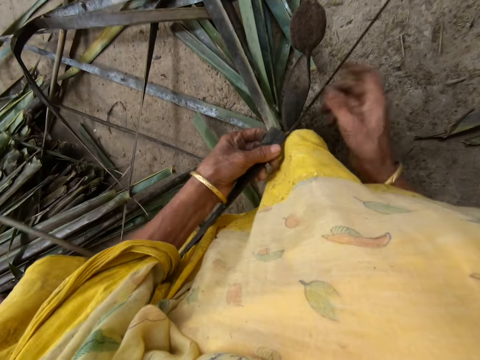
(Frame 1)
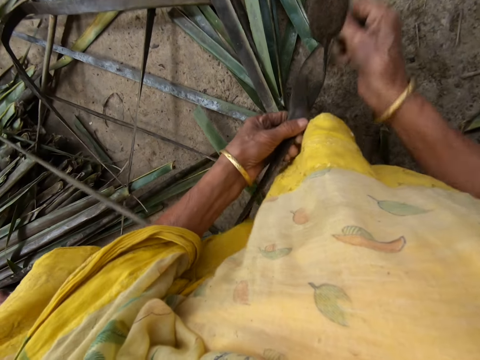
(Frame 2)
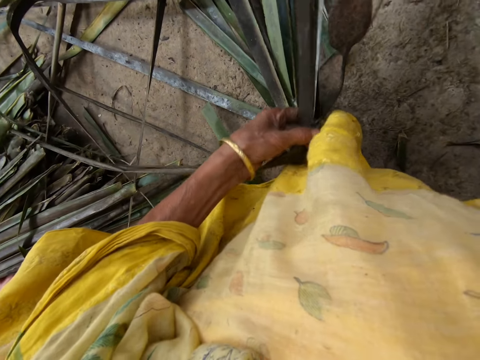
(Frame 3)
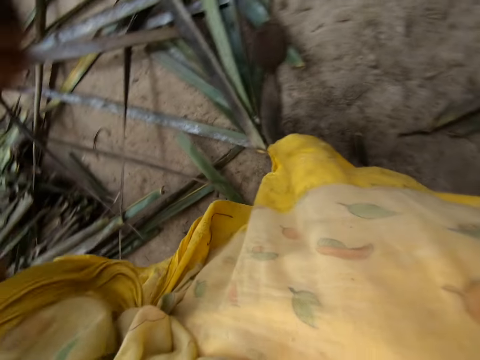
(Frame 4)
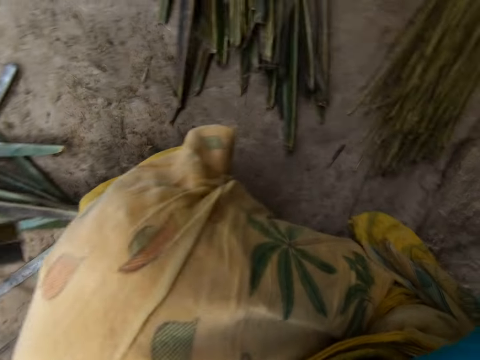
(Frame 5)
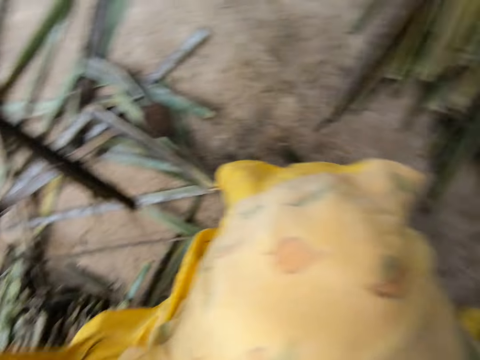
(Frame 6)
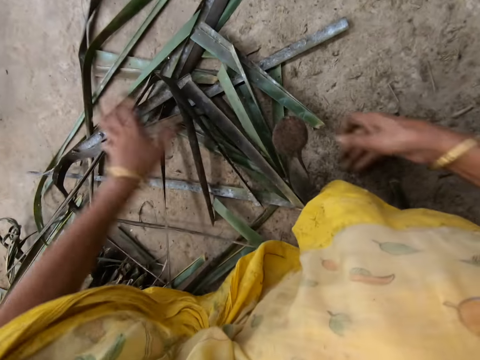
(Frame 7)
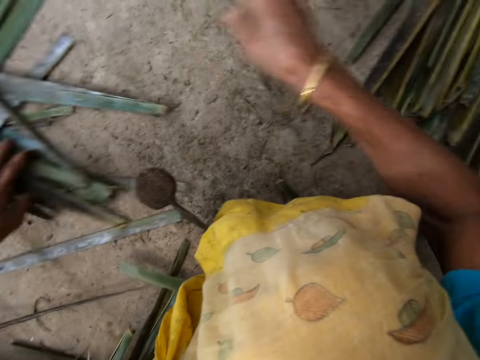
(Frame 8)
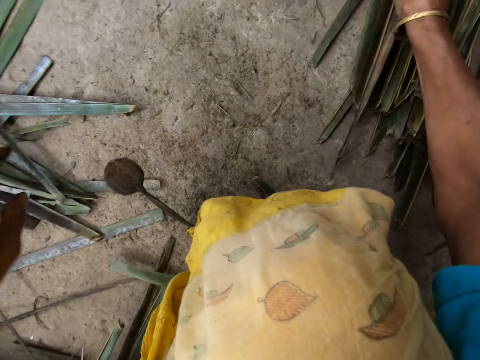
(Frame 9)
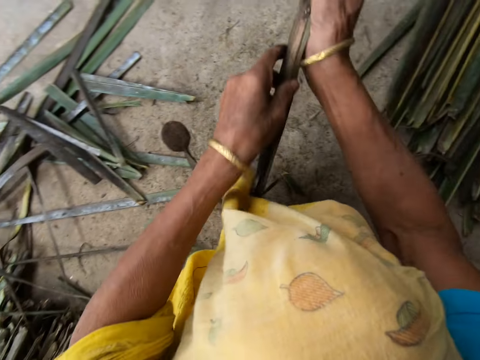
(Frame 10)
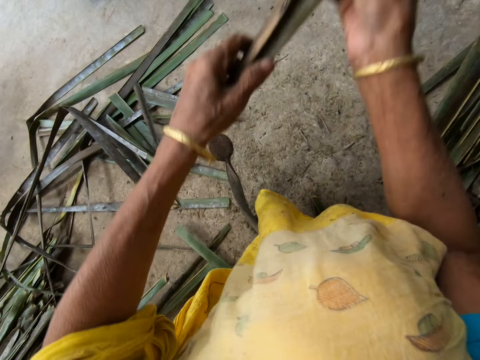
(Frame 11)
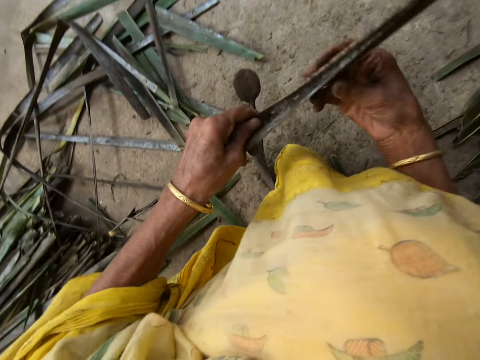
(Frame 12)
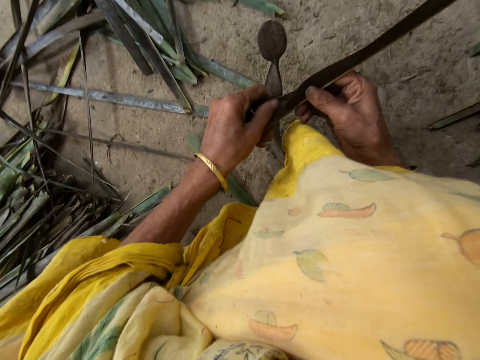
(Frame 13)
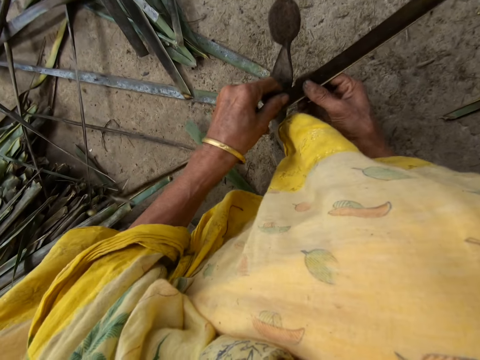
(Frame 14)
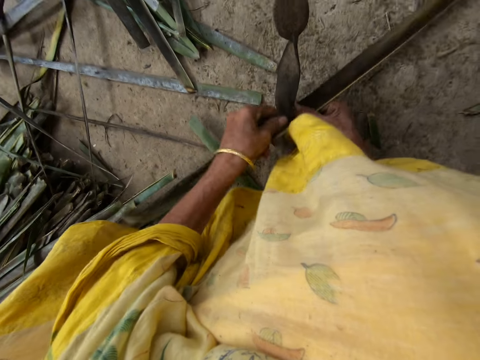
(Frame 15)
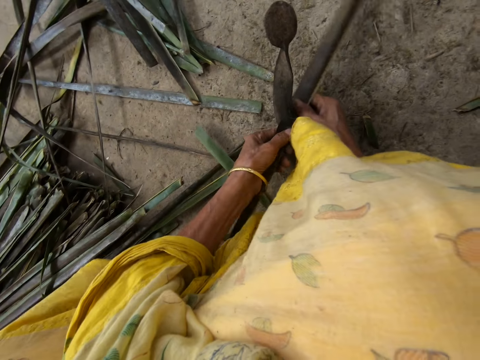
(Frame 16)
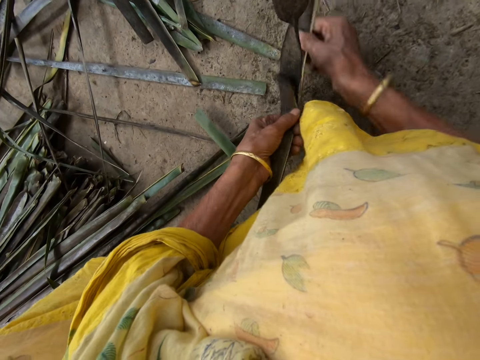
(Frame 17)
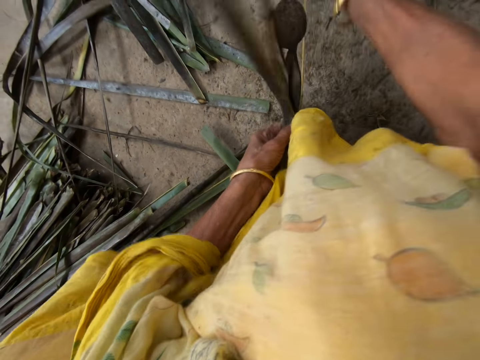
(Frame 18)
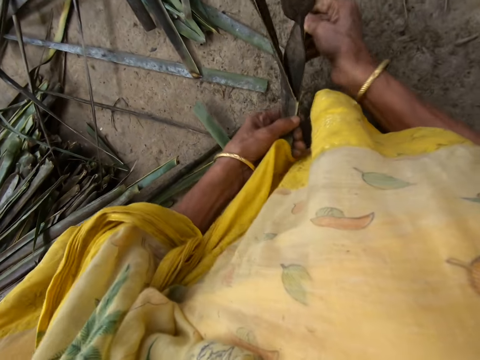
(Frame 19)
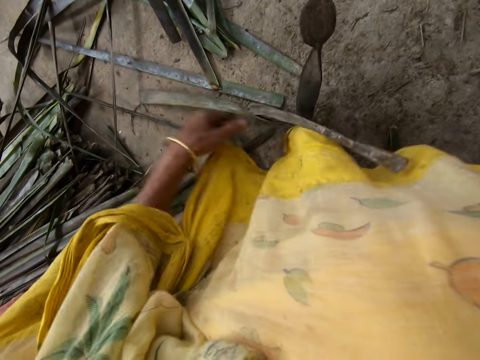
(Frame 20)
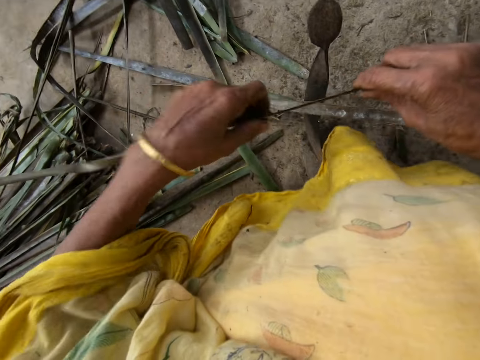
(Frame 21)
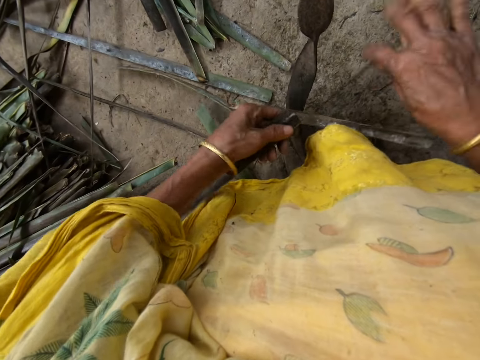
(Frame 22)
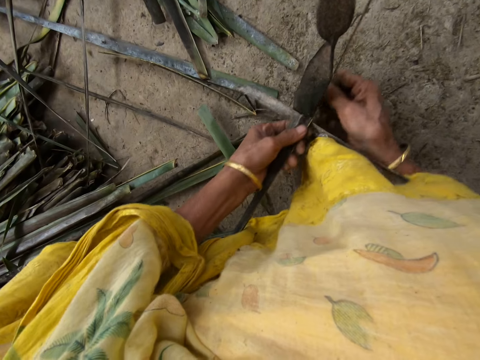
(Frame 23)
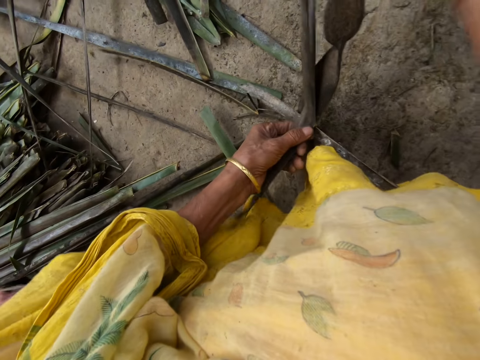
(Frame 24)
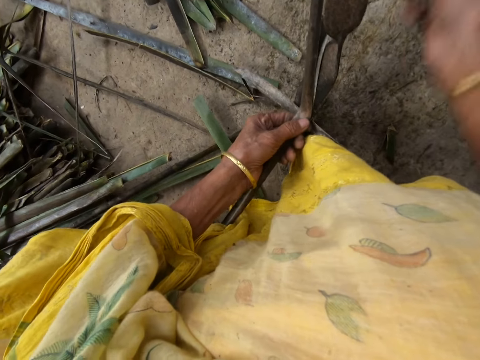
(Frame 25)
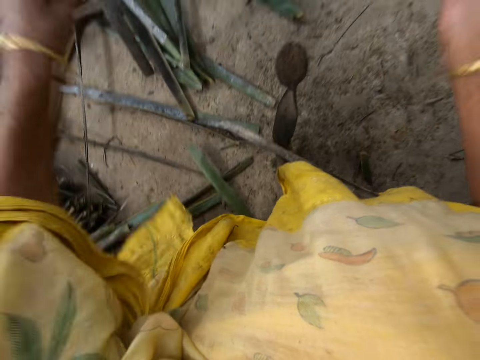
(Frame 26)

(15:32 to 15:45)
The camera wearer reaps coconut leaves off a midrib on a vegetable cutter. She pulls the coconut leaf midrib. She drops the stick or coconut leaf midrib on the floor with her right hand. She pushes the coconut leaves on the floor. She picks up a leaflet or coconut leaves from the floor with her right hand. She reaps the coconut leaves off the midrib on the vegetable cutter. She pulls the coconut leaf midrib. She reaps the coconut leaves off the midrib on the vegetable cutter. She pulls the coconut leaf midrib.

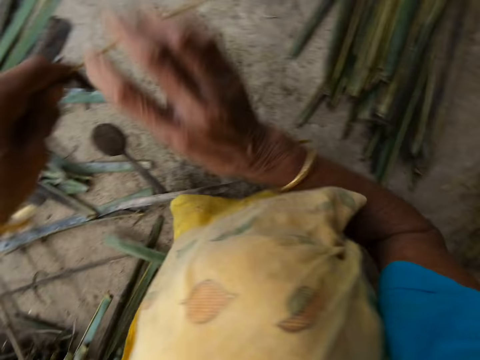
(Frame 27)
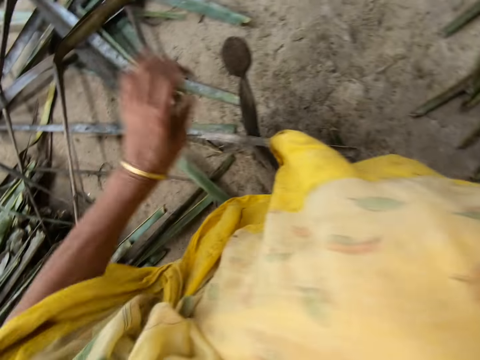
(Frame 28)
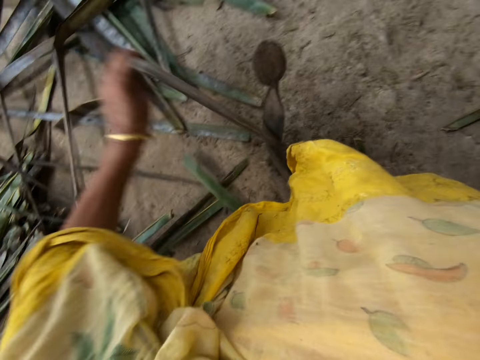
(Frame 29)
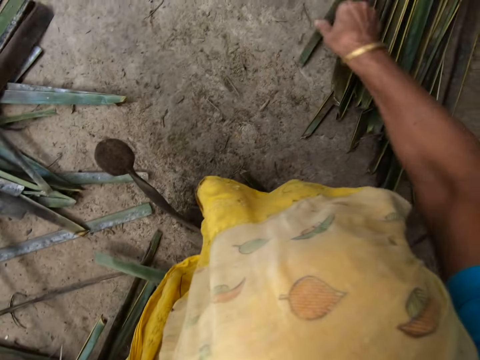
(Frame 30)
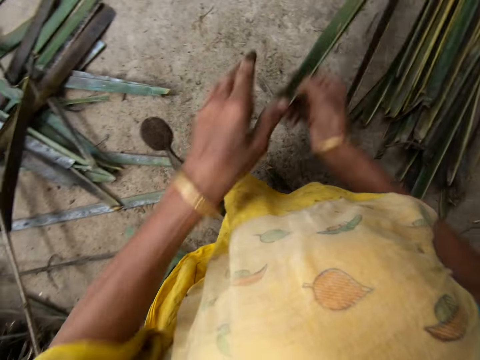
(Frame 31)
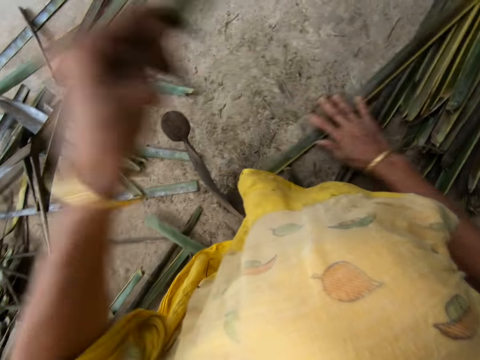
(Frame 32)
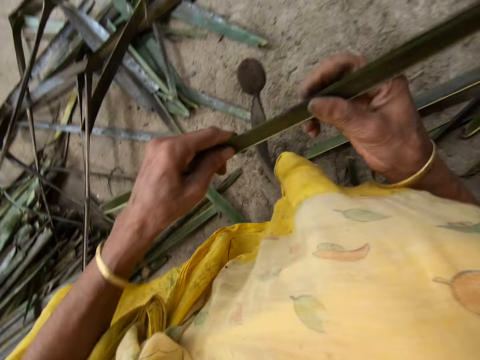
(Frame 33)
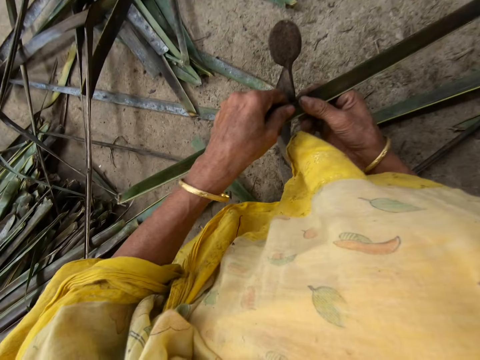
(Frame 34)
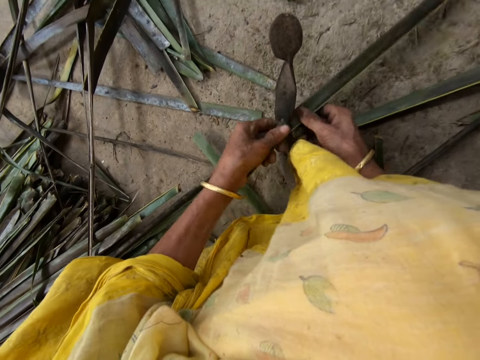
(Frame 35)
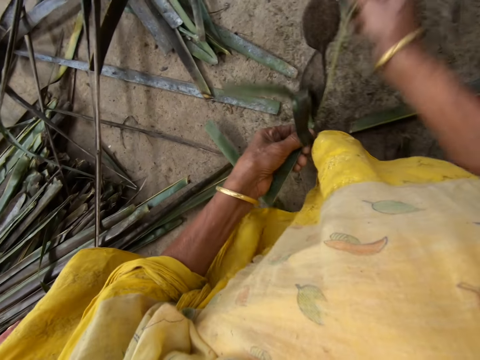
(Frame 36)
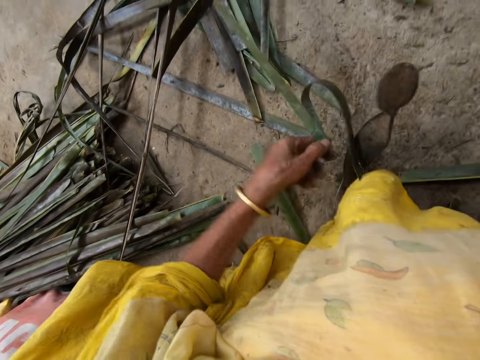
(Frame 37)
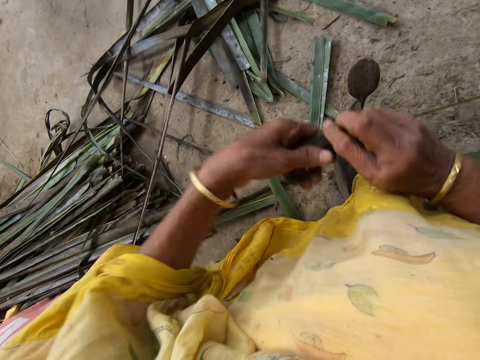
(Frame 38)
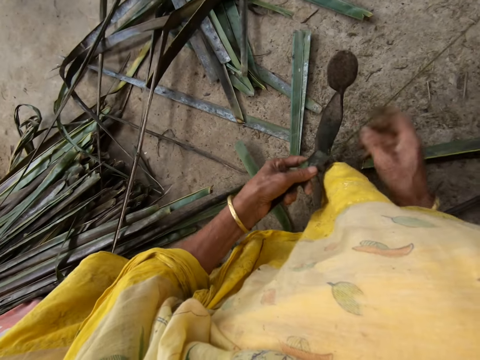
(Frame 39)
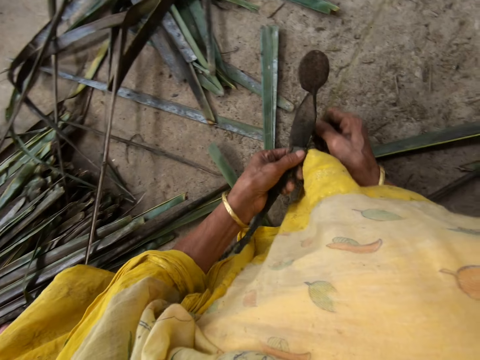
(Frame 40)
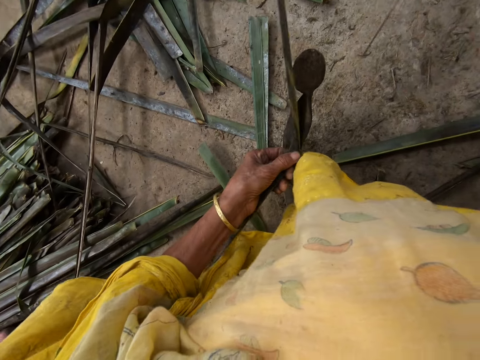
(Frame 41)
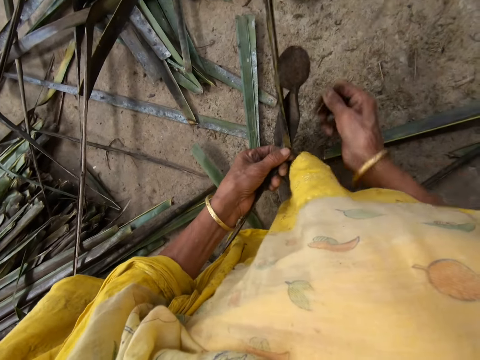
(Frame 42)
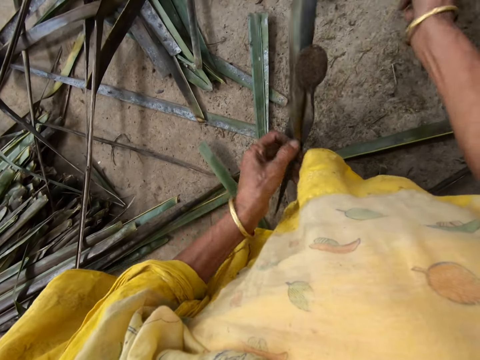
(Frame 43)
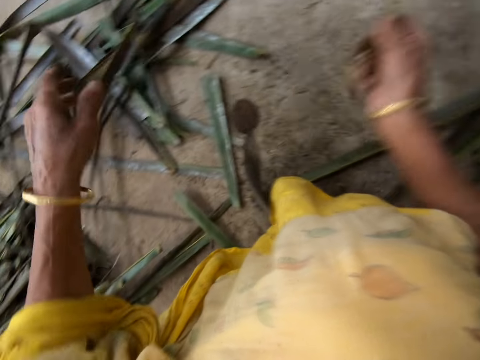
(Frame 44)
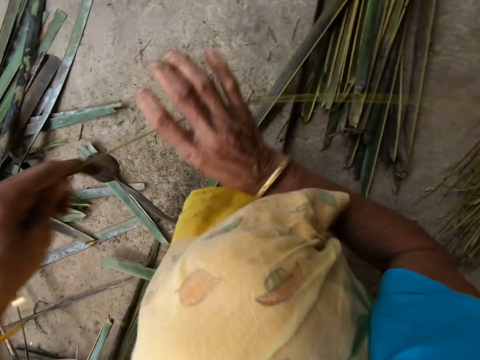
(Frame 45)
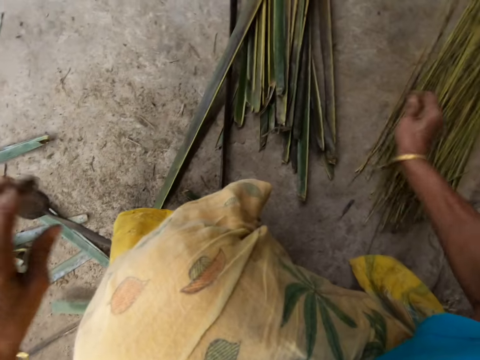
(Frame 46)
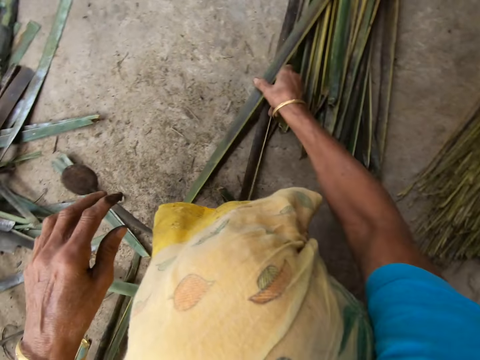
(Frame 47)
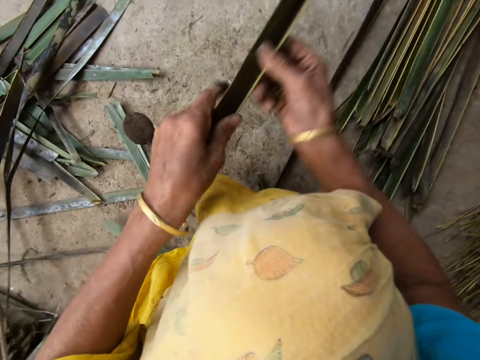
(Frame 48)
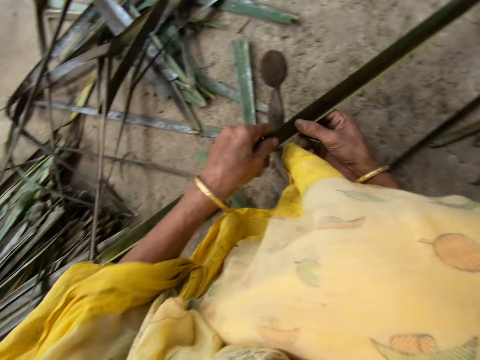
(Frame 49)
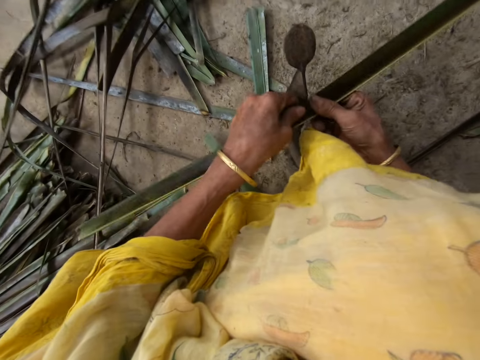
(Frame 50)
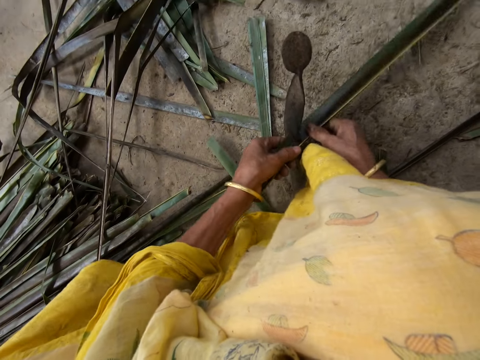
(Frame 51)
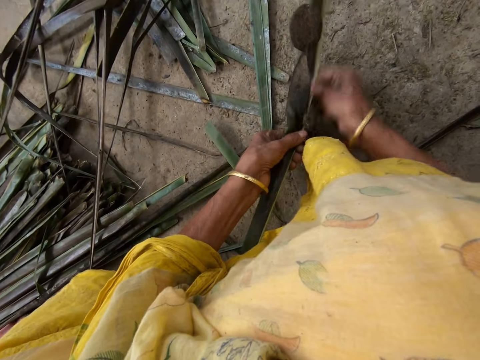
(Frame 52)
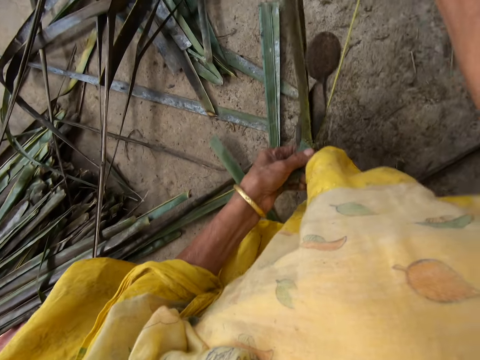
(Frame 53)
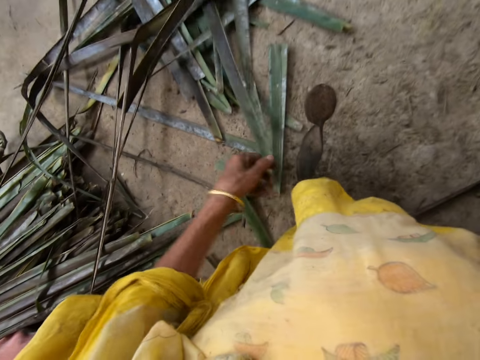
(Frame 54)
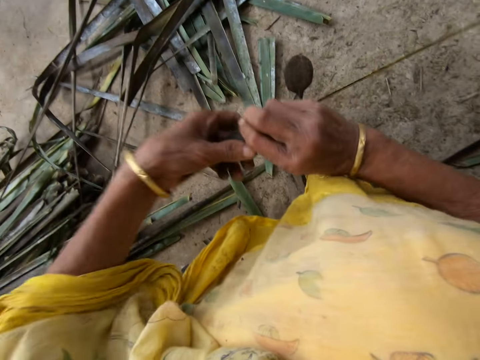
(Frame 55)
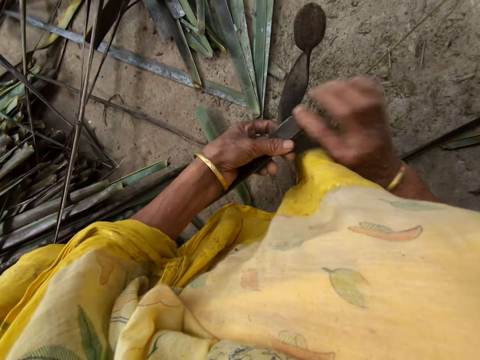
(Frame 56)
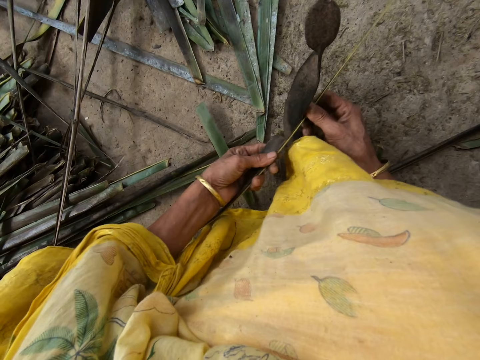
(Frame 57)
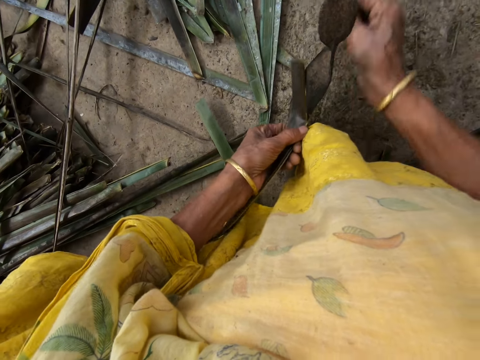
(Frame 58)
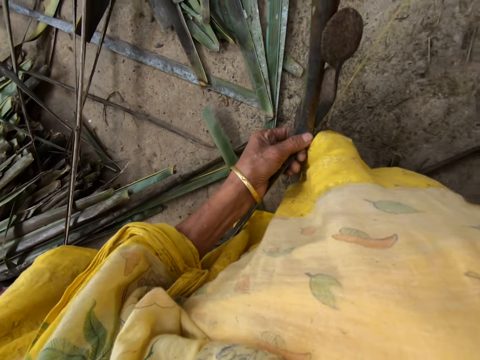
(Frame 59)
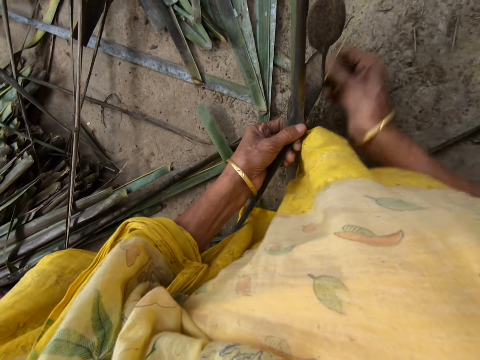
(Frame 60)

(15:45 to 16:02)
The camera wearer drops the stick or coconut leaf midrib on the floor with her right hand. She puts a coconut leaf on the floor. She picks up a leaflet or coconut leaves from the floor with her right hand. She reaps the coconut leaves off the midrib on a vegetable cutter. She pulls the coconut leaf midrib. She reaps the coconut leaves off the midrib on the vegetable cutter. She pulls the coconut leaf midrib. She drops the stick on the floor with her right hand. She picks up the leaflet from the floor with her right hand. She reaps the coconut leaves off the midrib on the vegetable cutter. She pulls the coconut leaf midrib. She reaps the coconut leaves off the midrib on the vegetable cutter. She pulls the coconut leaf midrib.
